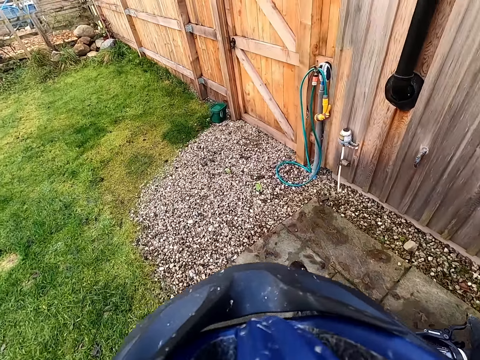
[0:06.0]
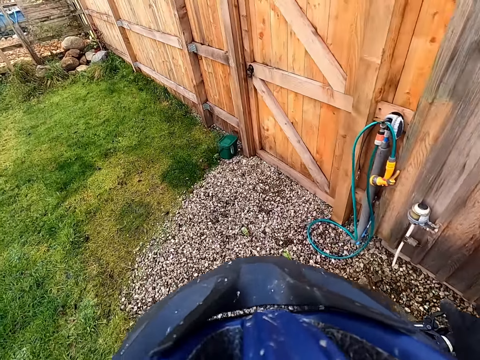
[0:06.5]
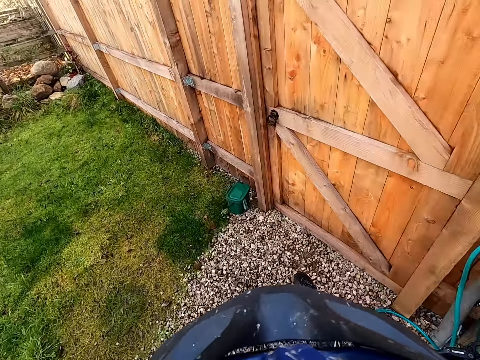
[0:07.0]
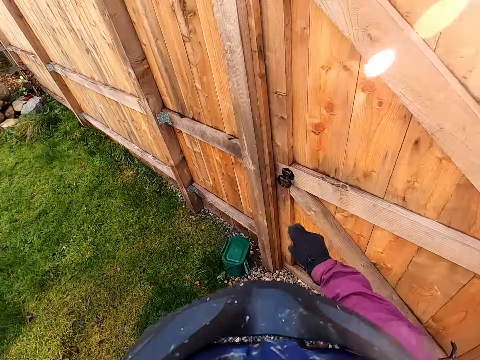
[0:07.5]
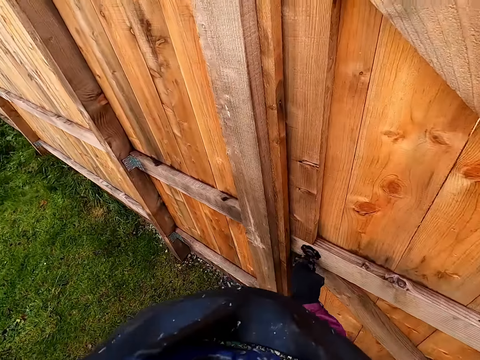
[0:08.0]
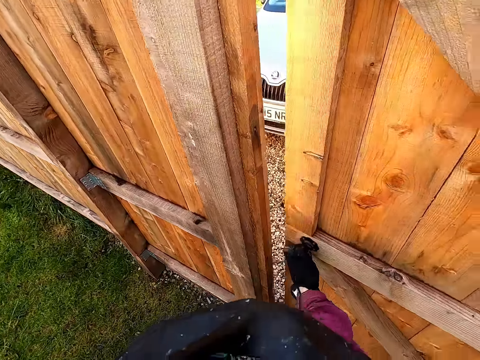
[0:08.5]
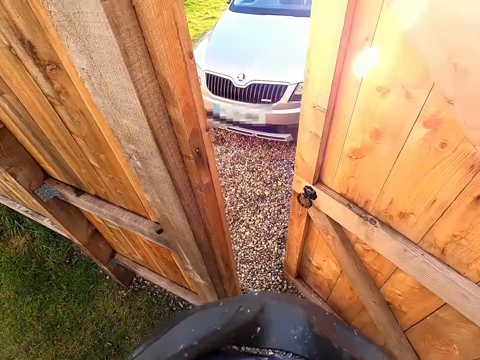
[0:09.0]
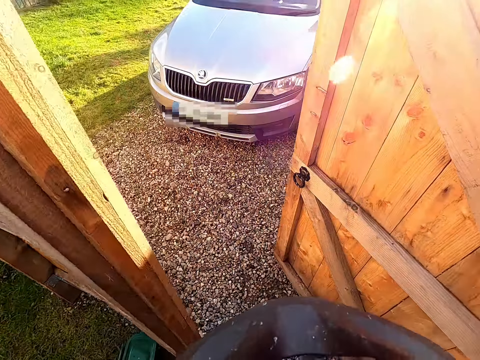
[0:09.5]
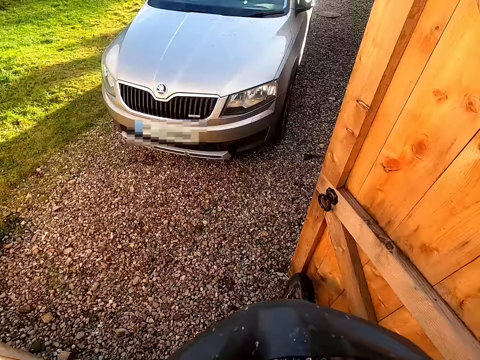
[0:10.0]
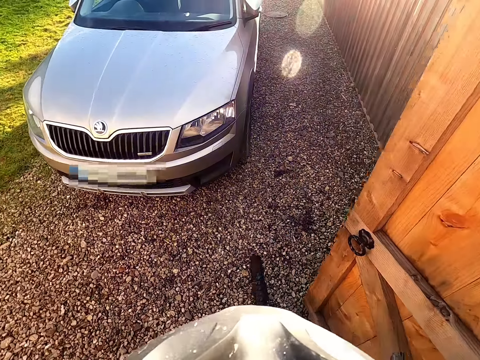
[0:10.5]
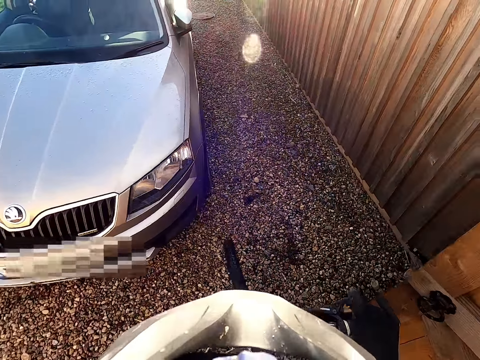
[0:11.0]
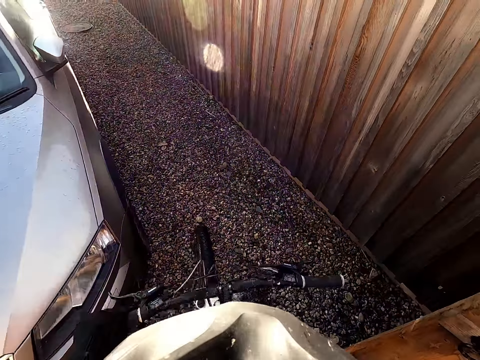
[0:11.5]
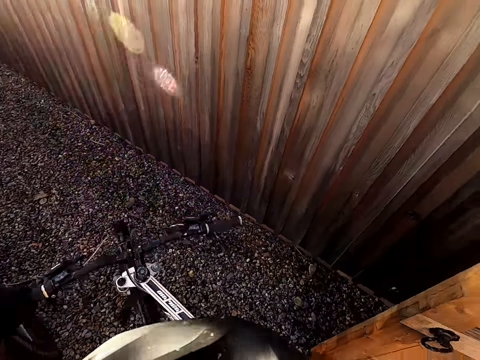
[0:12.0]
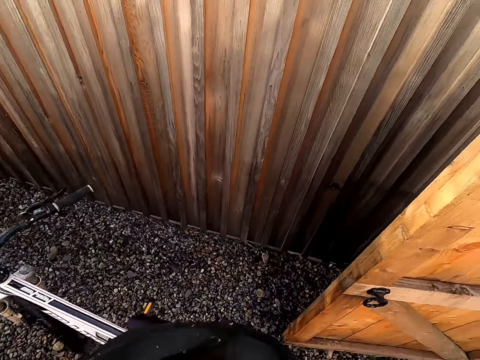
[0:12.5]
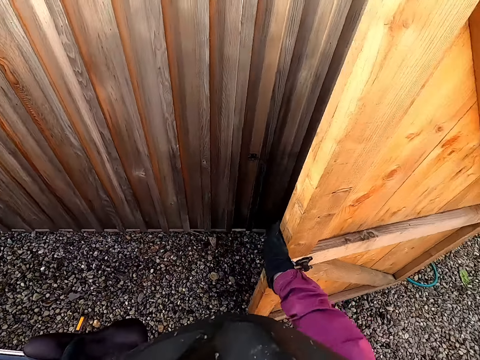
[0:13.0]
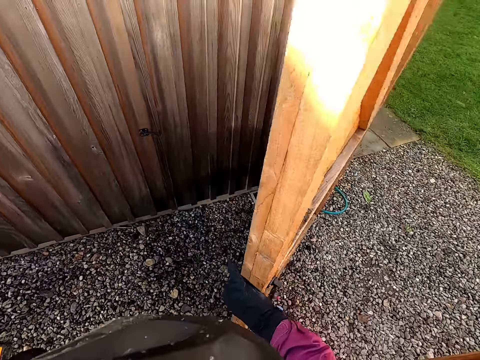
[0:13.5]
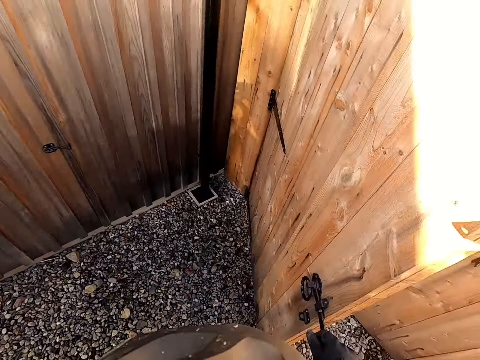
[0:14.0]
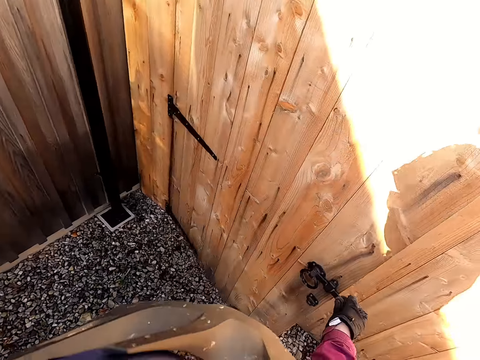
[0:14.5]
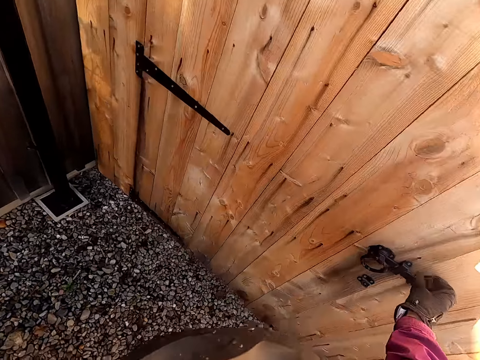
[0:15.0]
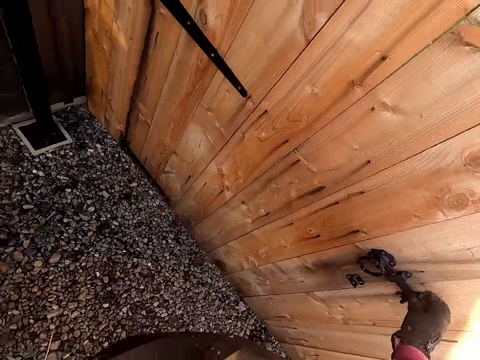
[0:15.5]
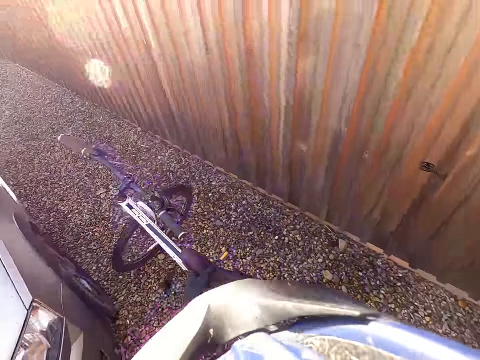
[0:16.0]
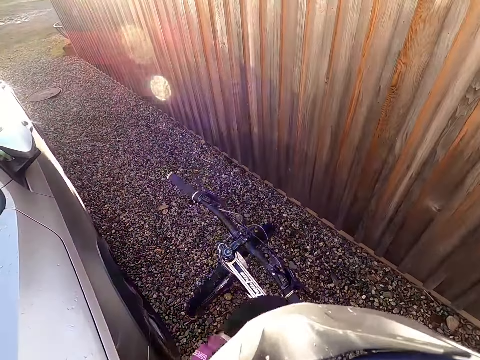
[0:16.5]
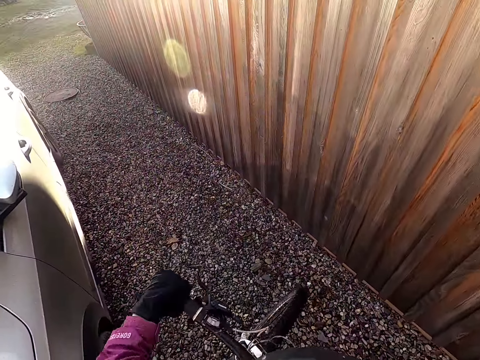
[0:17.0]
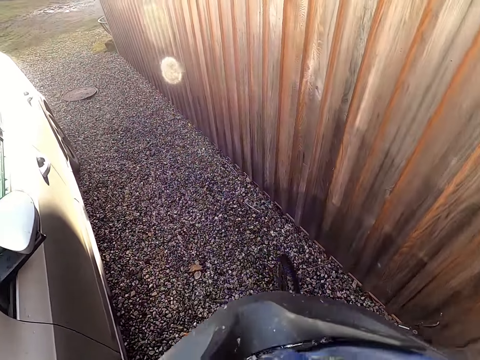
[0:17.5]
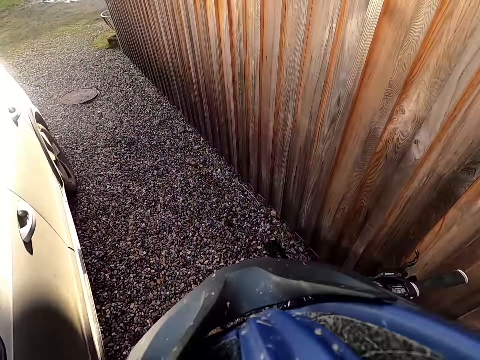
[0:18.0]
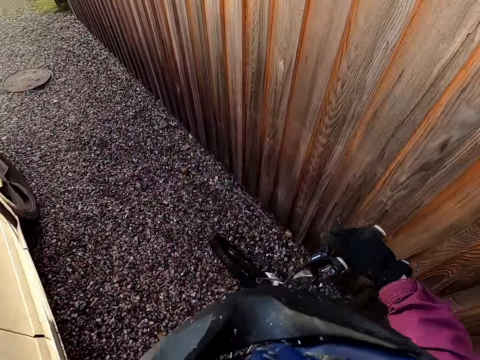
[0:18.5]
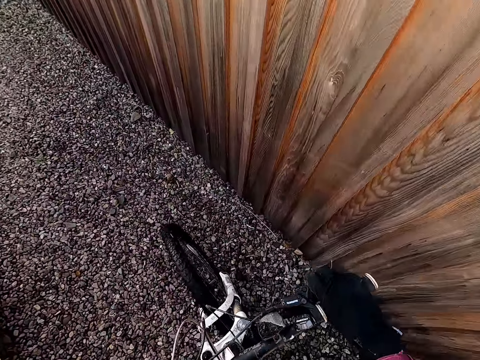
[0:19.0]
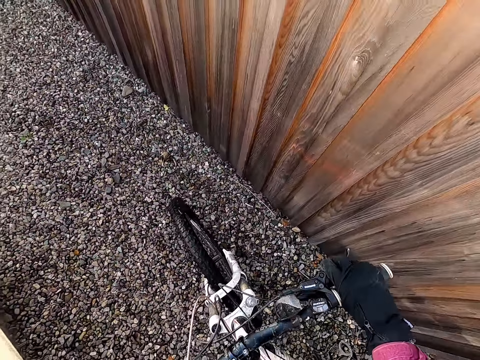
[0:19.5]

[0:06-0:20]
The camera wearer opens the door with her right hand. She pushes the bicycle through the door with her hands. She closes the door with her right hand. She holds the handlebar of the bicycle with her left hand. She pushes the bicycle past a grey car with her hands.

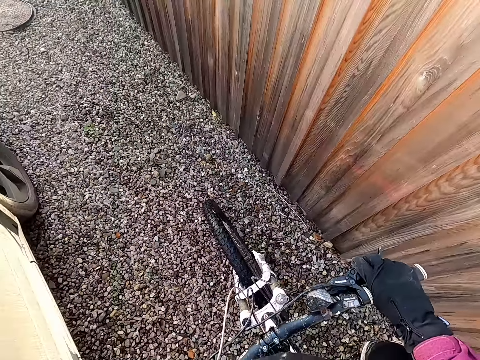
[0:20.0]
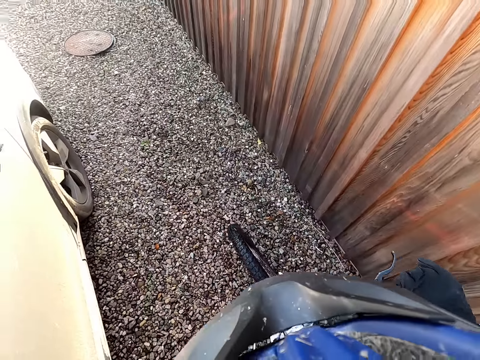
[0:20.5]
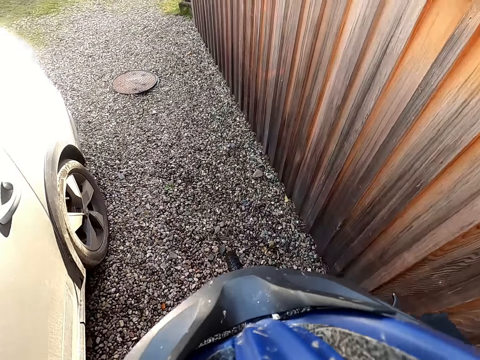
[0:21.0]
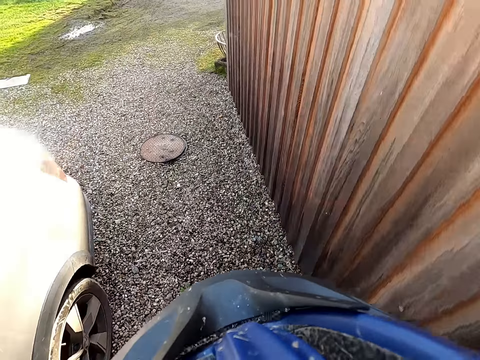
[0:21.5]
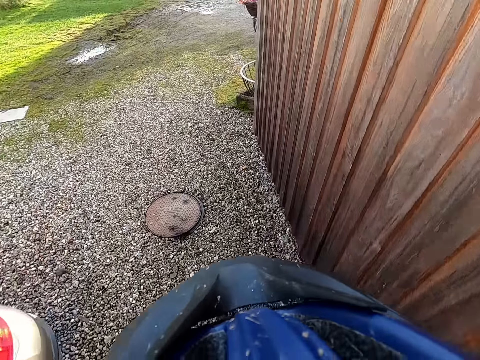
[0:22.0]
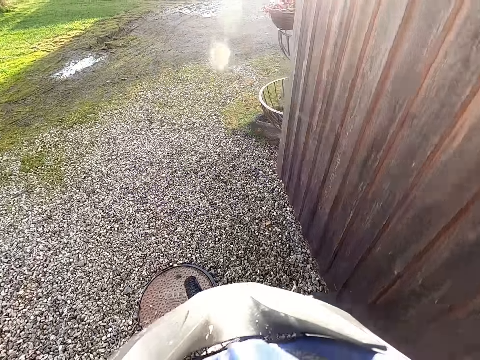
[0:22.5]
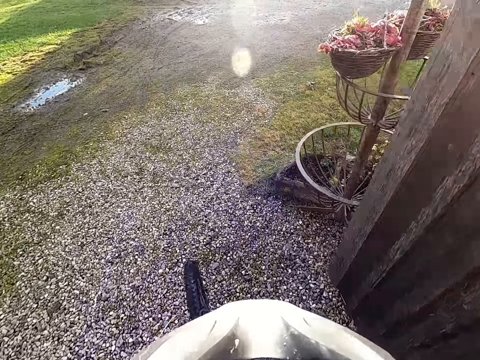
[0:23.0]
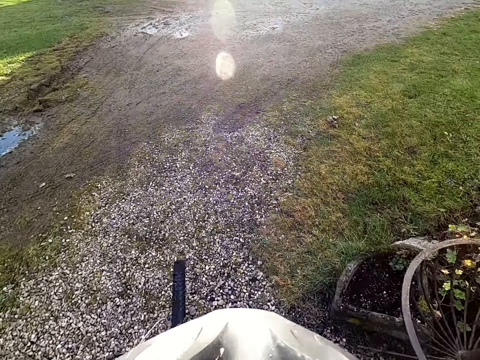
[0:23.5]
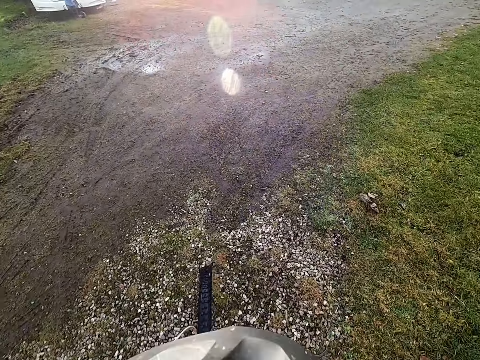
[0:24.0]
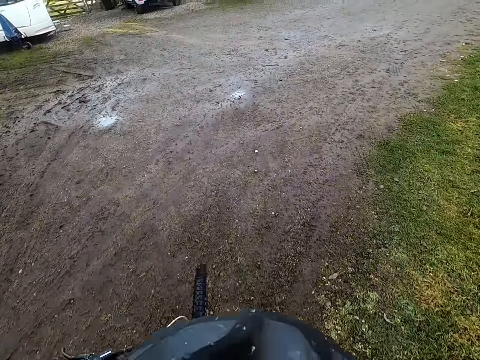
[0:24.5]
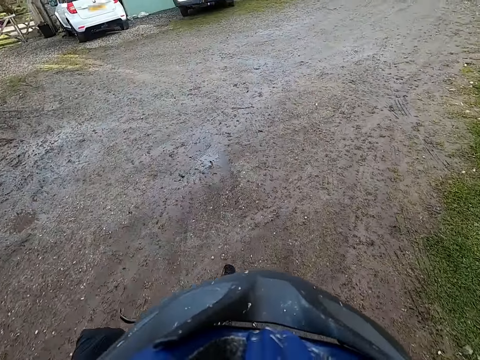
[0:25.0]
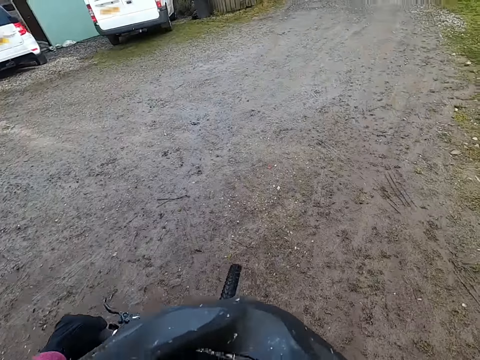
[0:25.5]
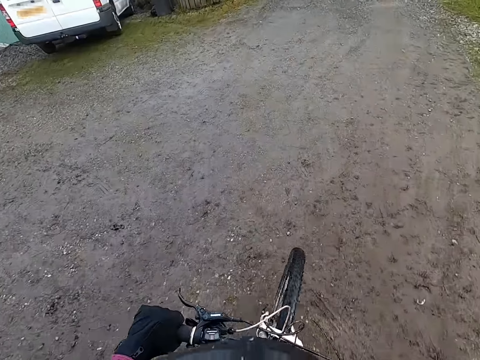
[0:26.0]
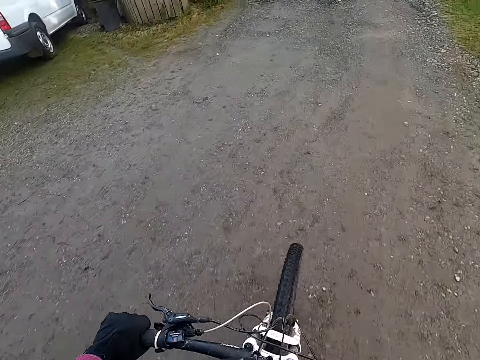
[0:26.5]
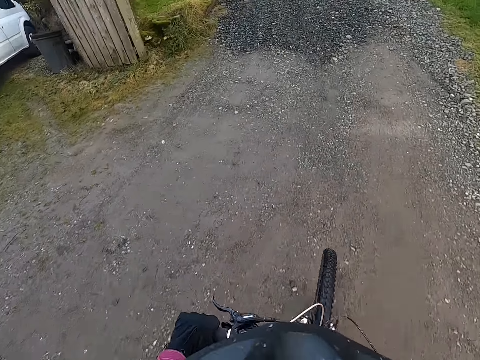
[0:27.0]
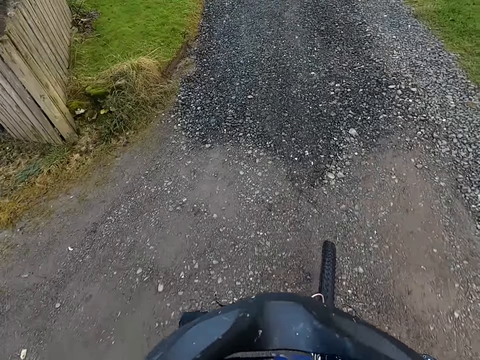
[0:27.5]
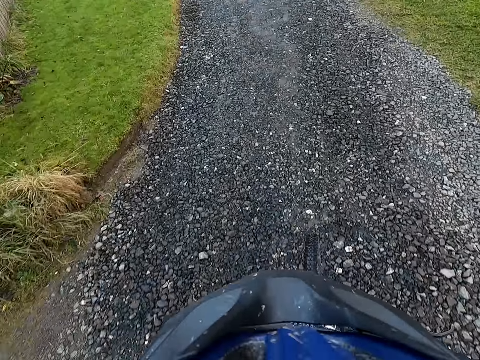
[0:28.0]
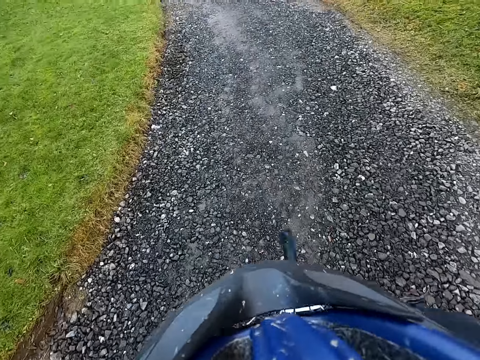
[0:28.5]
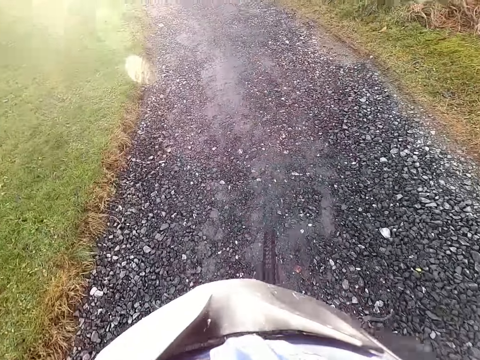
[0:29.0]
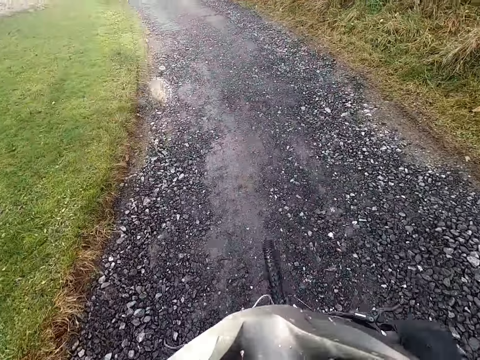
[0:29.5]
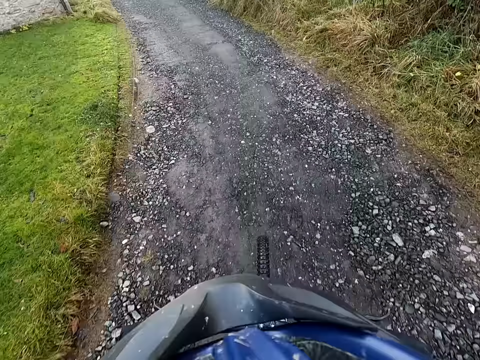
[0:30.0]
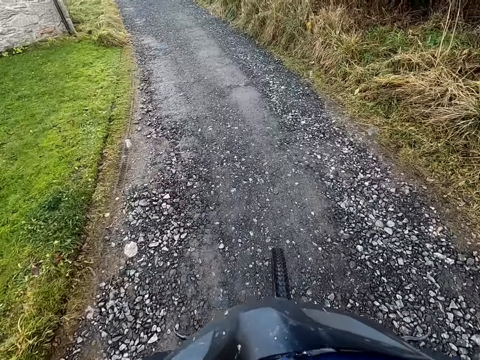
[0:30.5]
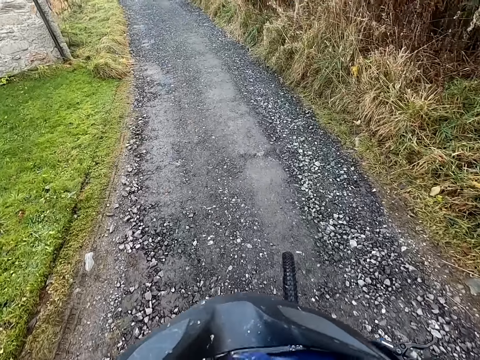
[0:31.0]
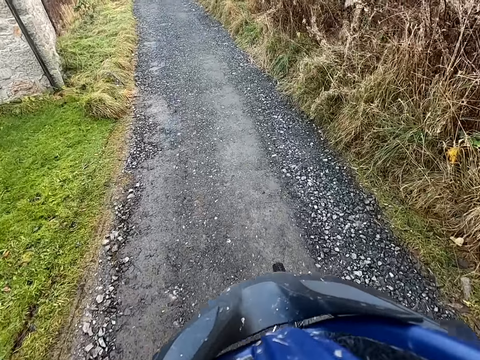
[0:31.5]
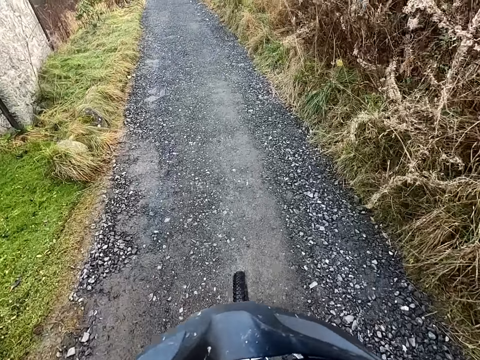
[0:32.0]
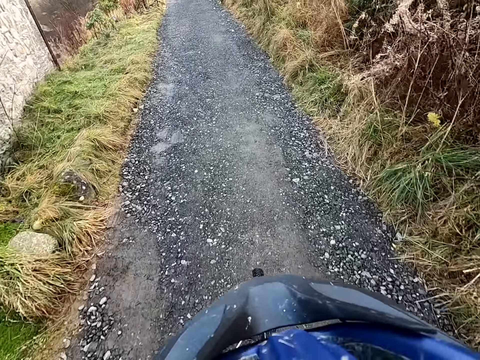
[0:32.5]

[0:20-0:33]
The camera wearer rides the bicycle past the grey car on the pavement. They ride the bicycle past some parked vehicles. They ride the bicycle through a street.
